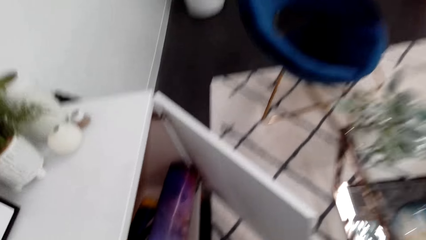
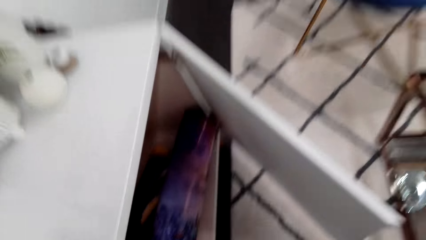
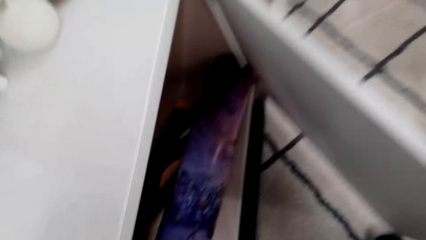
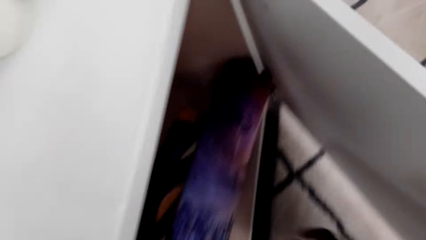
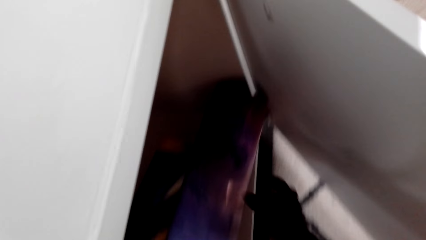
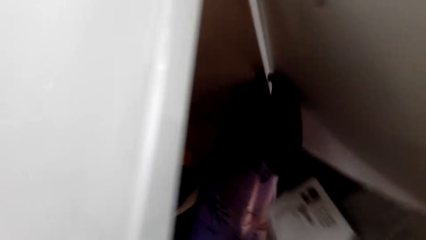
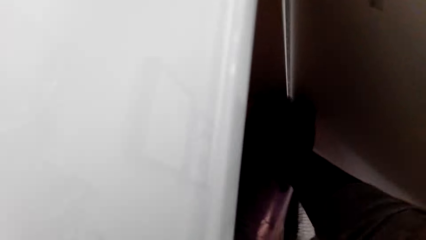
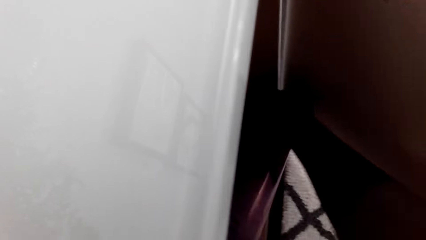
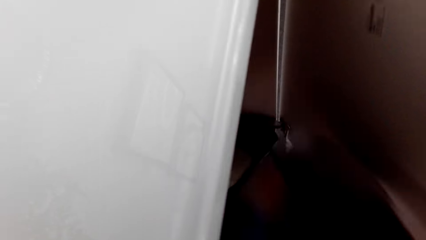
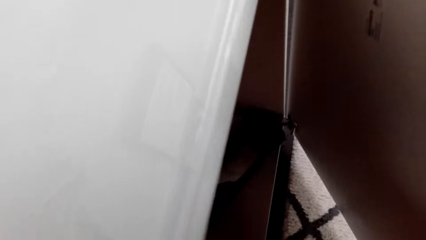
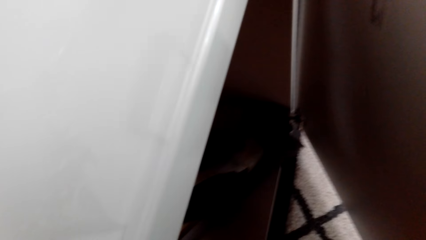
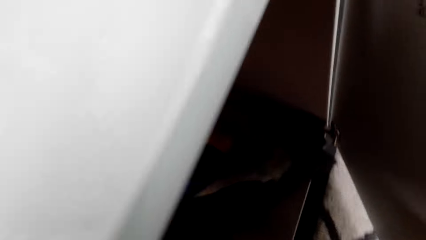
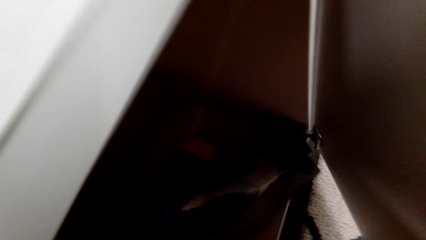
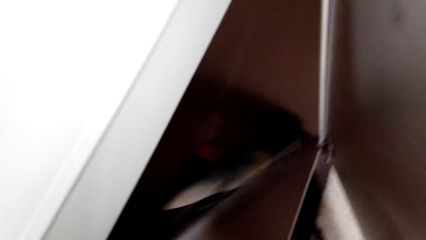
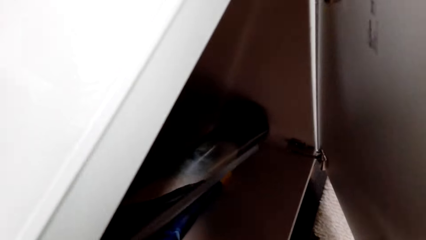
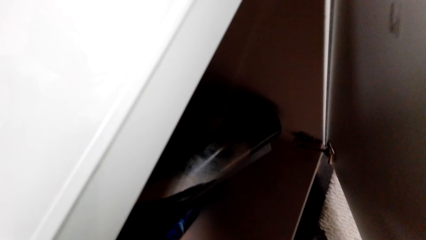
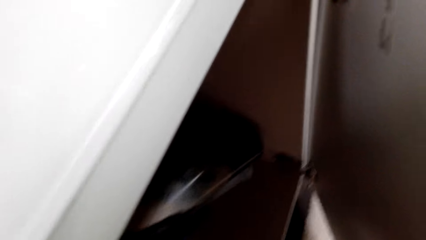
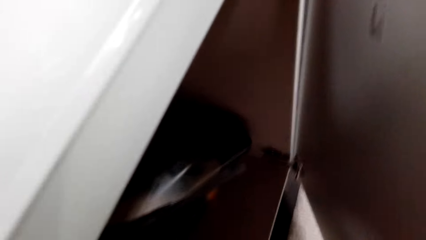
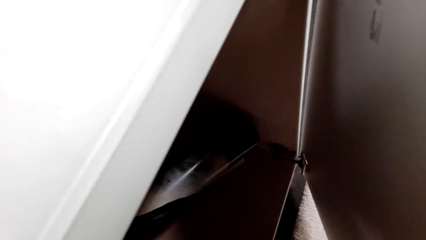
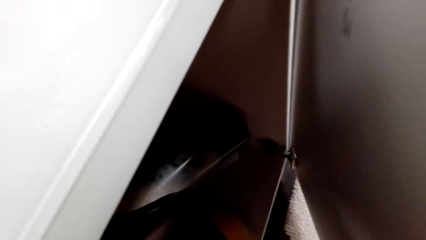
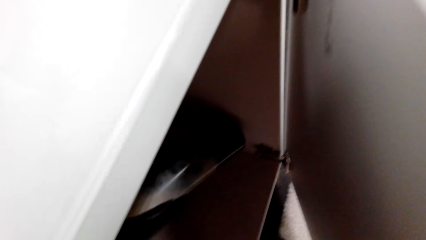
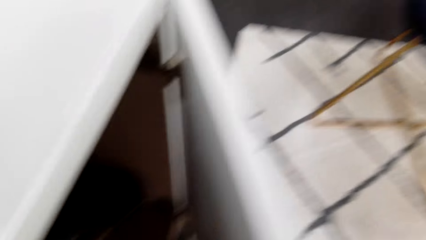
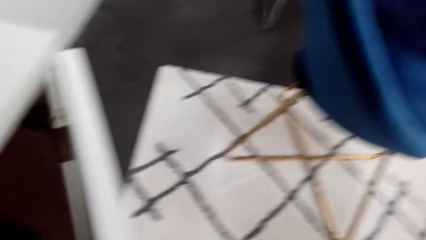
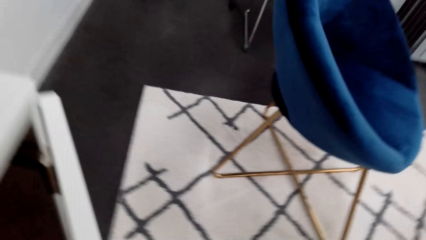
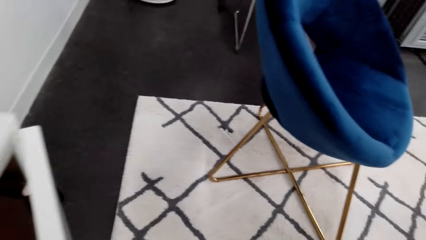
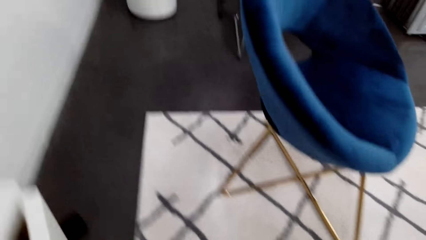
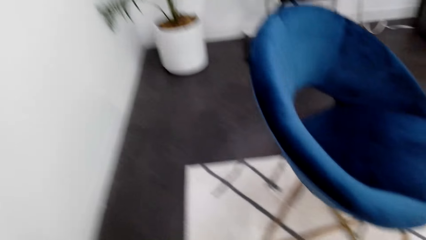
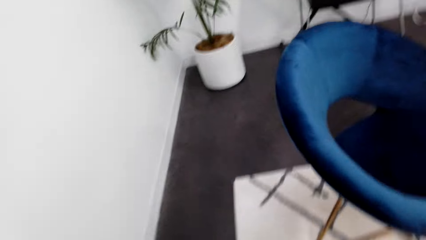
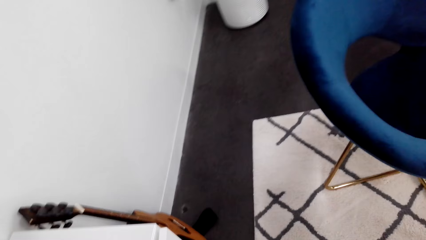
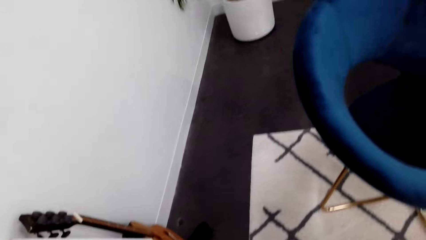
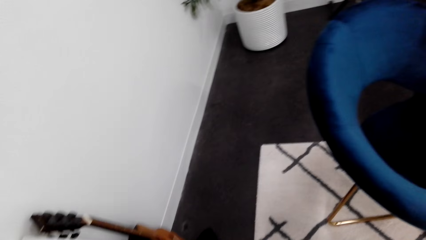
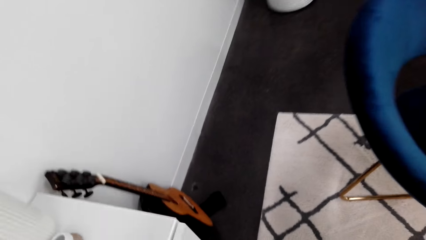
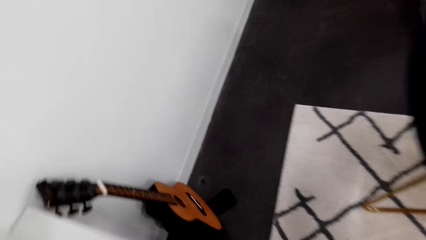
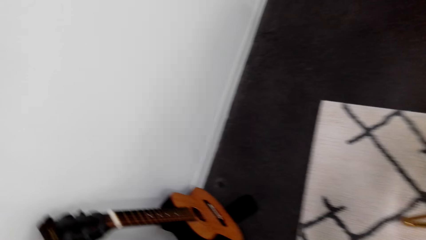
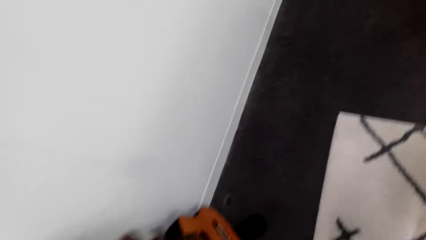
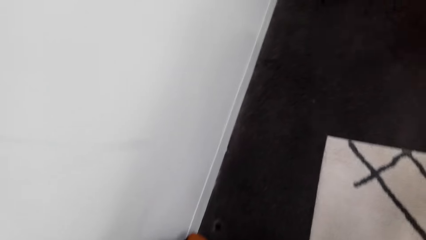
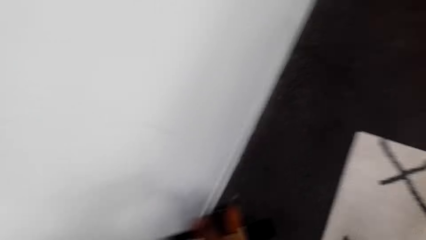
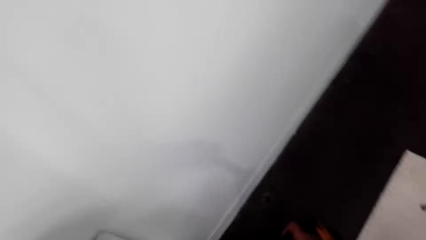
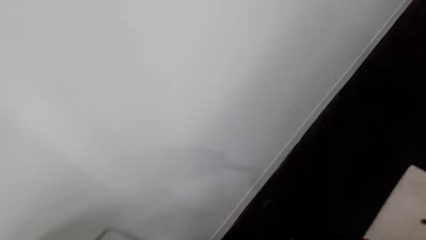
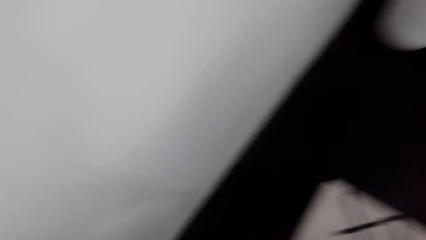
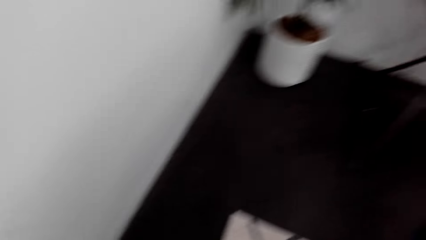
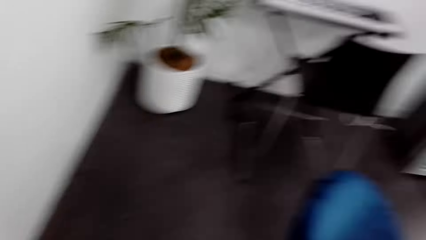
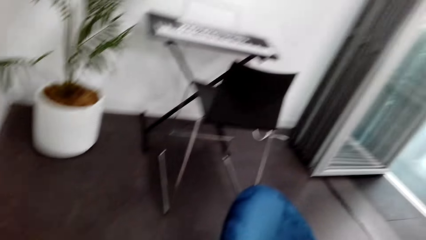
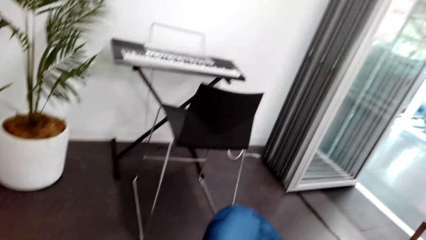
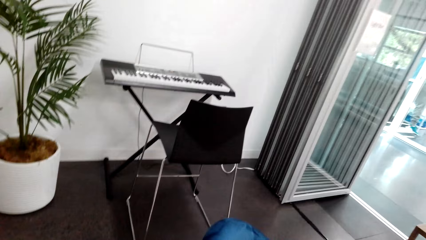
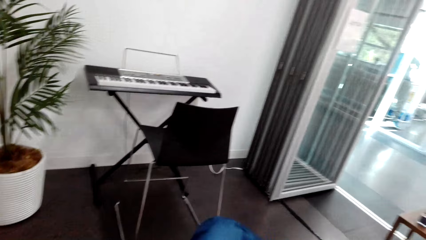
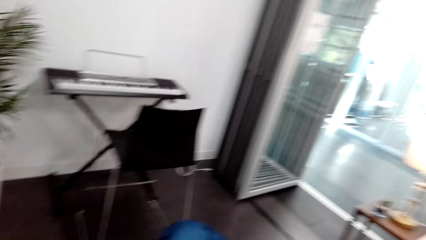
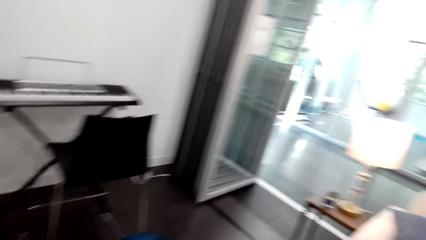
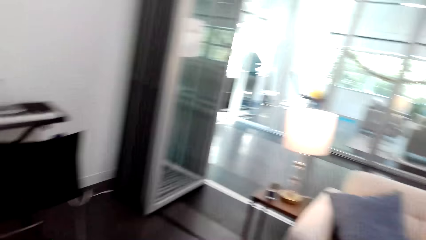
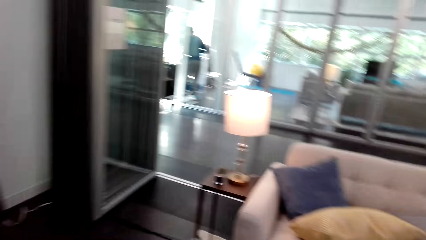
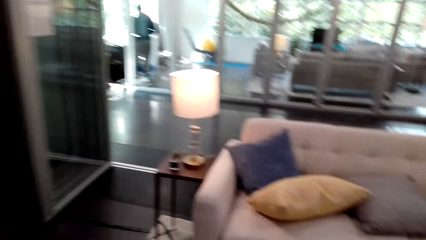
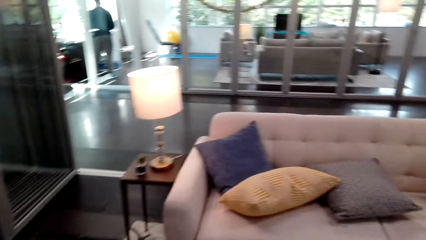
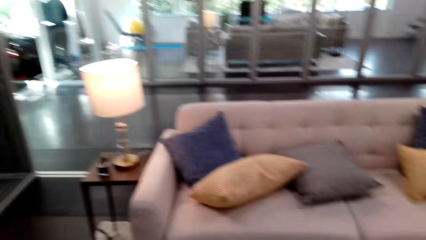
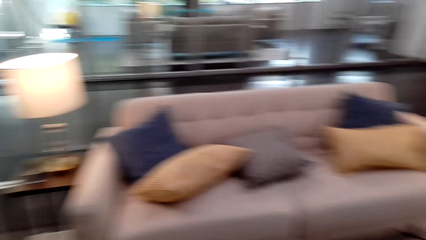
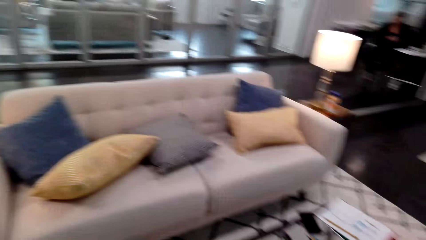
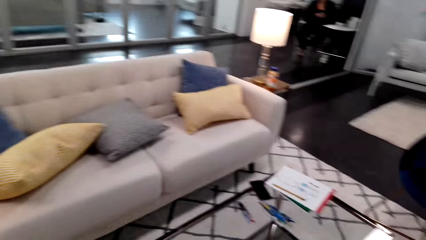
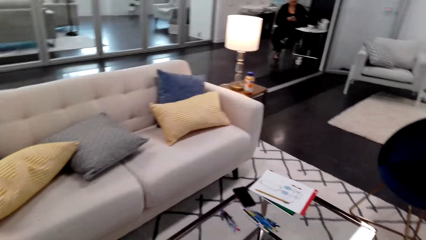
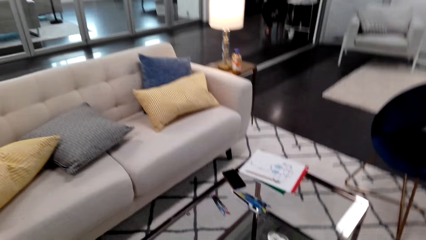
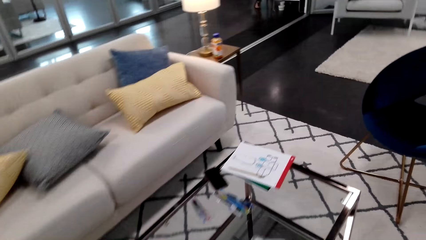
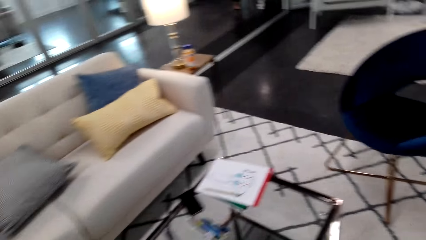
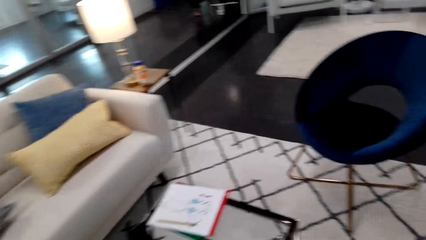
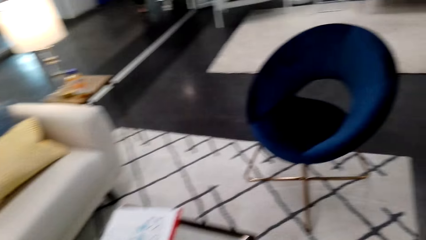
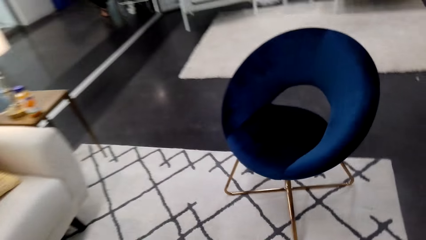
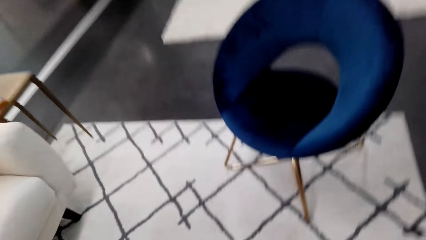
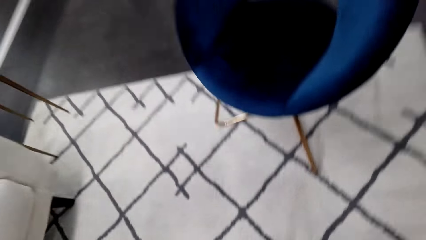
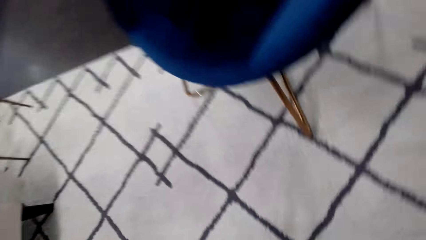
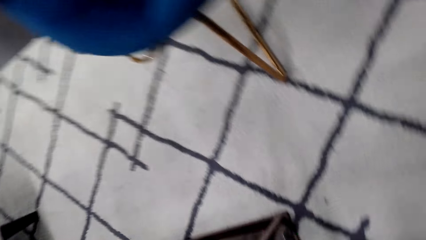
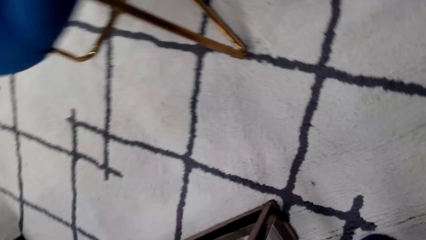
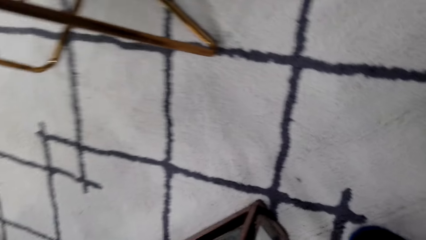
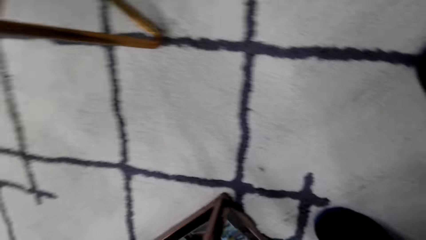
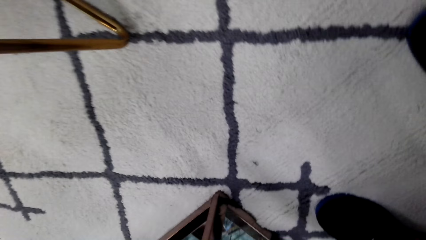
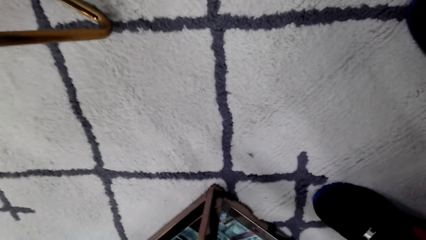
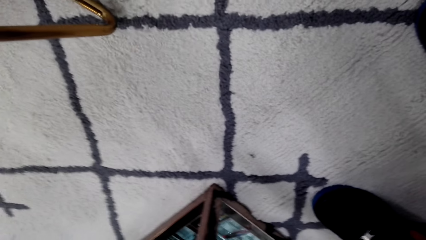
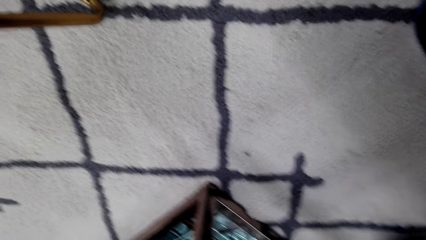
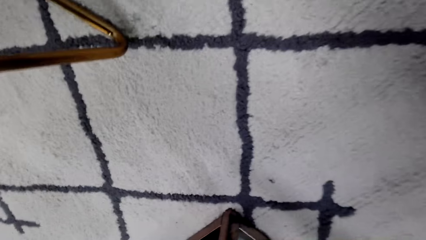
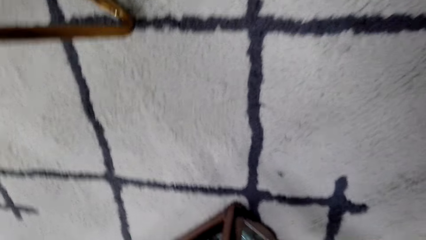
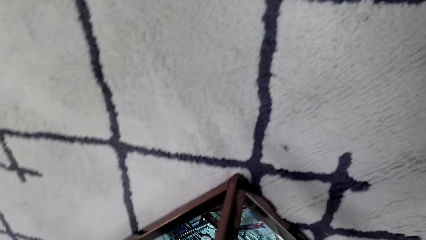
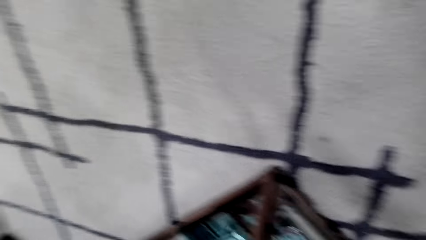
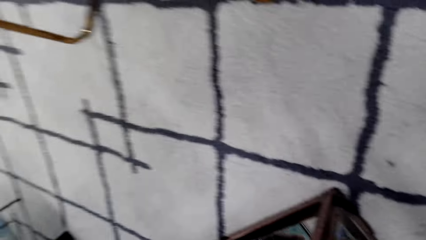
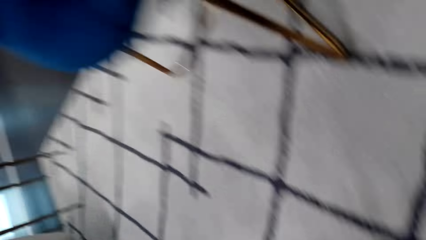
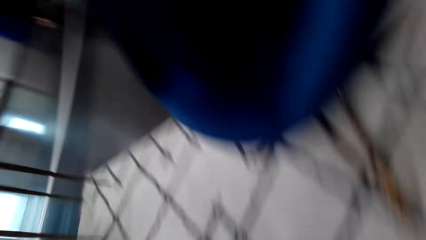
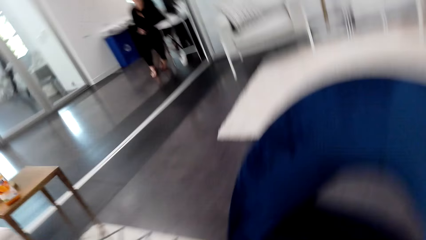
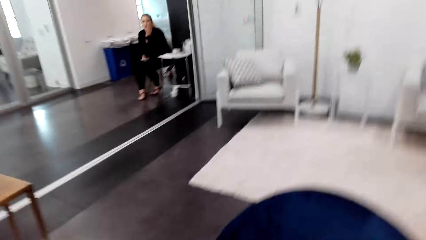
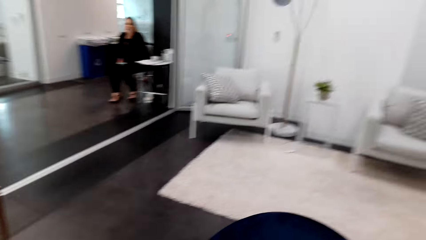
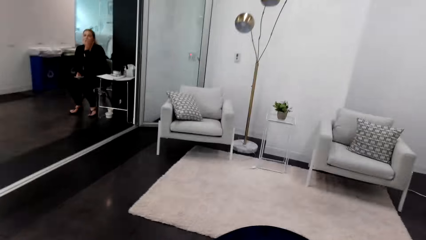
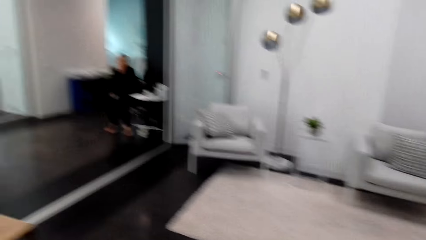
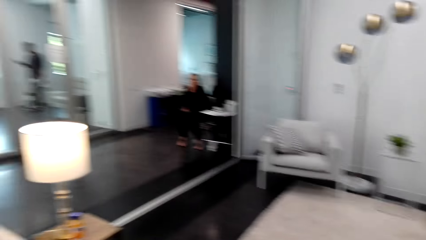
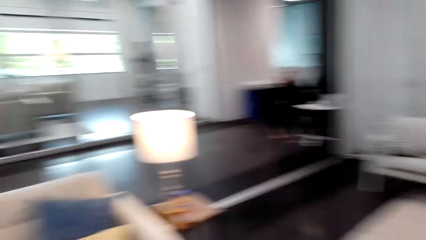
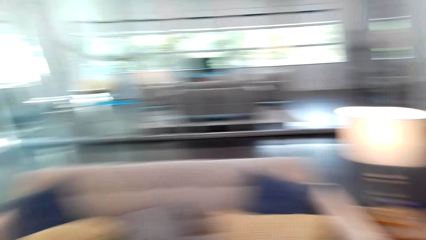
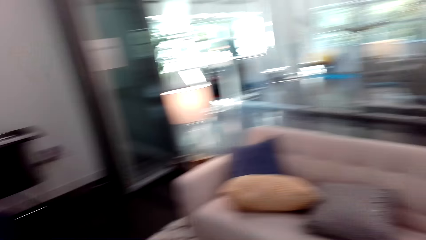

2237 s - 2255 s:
The camera wearer picks a poster from the cabinet. They look around the house. They look around. They look at the floor.
